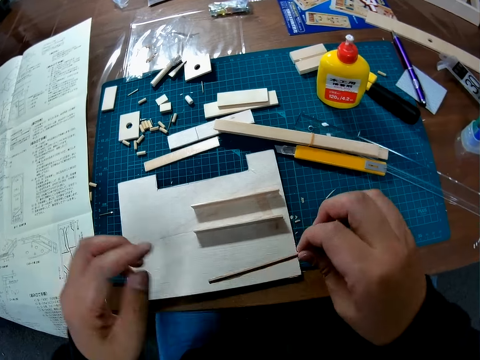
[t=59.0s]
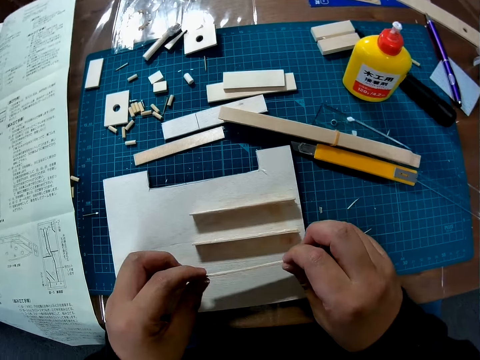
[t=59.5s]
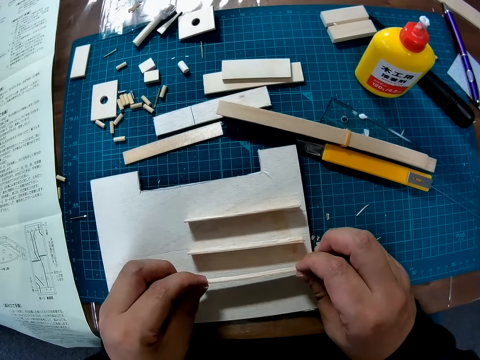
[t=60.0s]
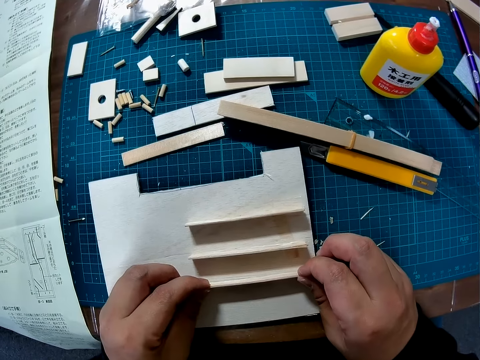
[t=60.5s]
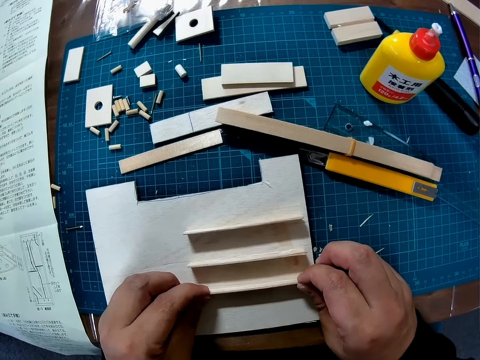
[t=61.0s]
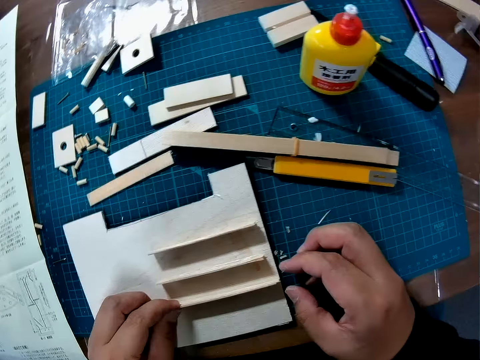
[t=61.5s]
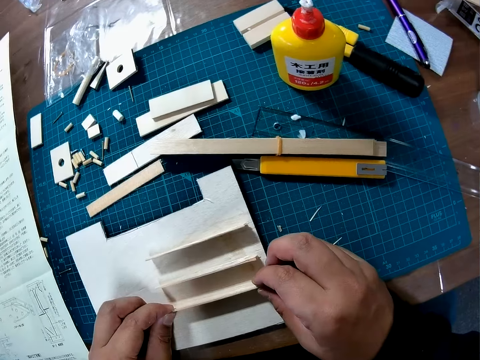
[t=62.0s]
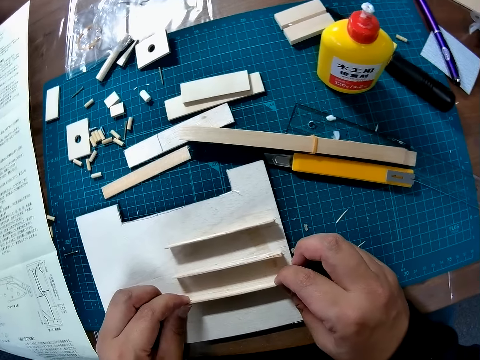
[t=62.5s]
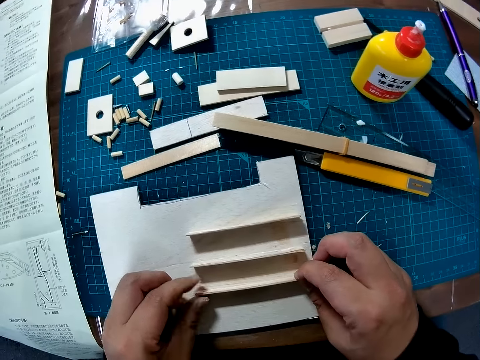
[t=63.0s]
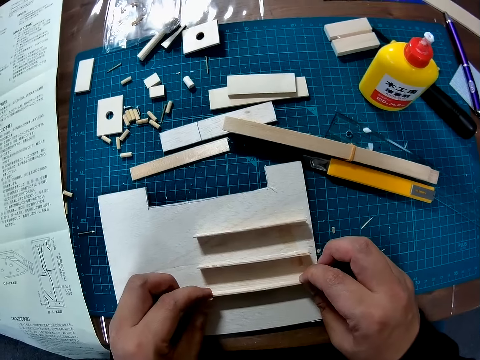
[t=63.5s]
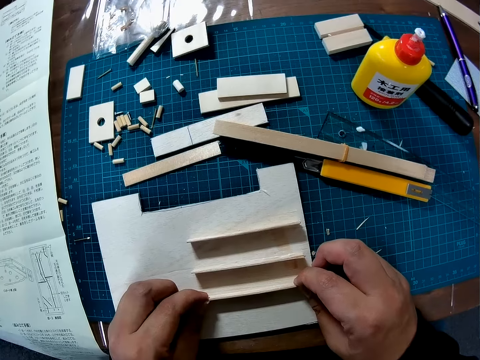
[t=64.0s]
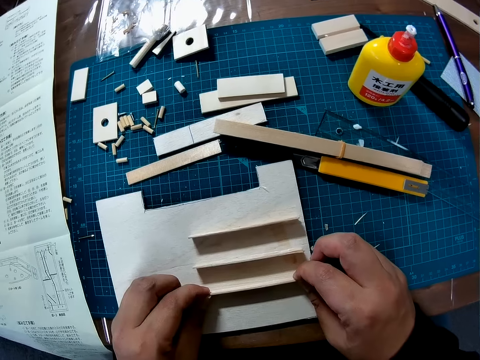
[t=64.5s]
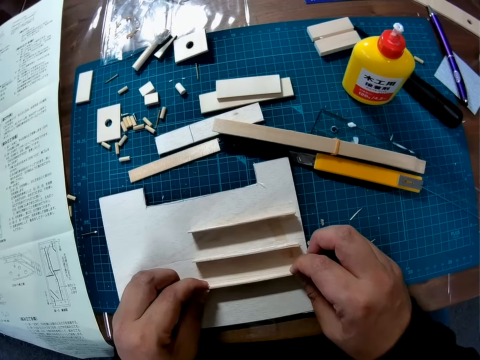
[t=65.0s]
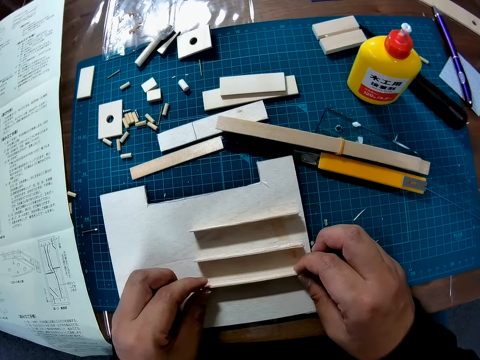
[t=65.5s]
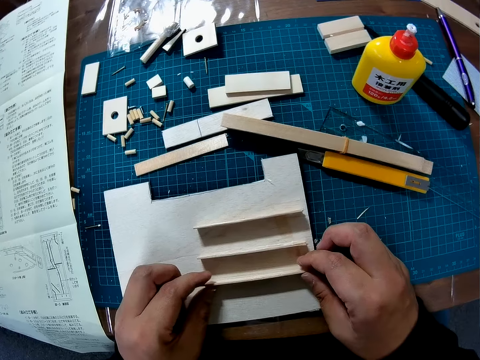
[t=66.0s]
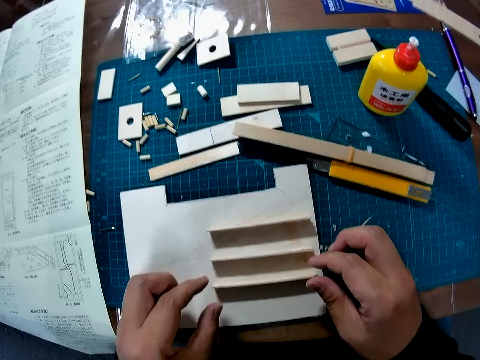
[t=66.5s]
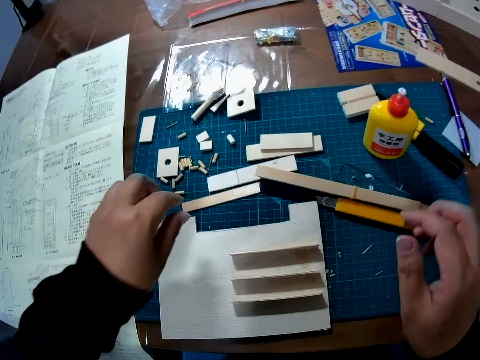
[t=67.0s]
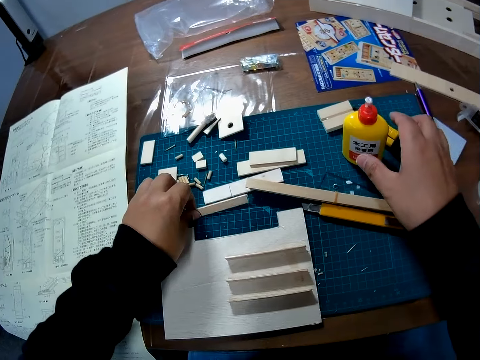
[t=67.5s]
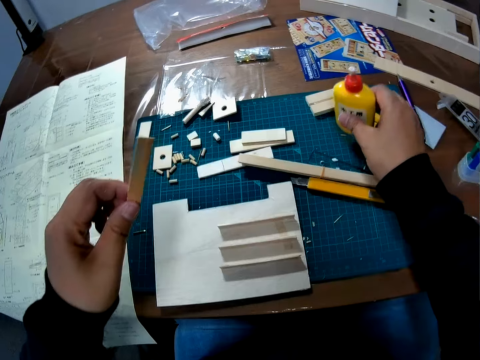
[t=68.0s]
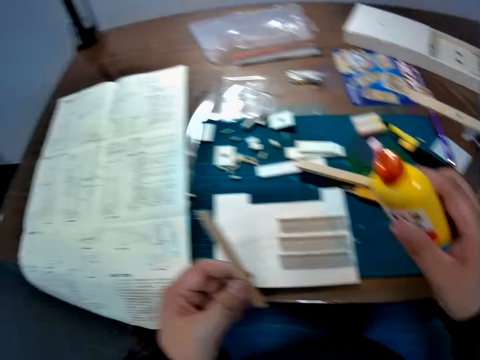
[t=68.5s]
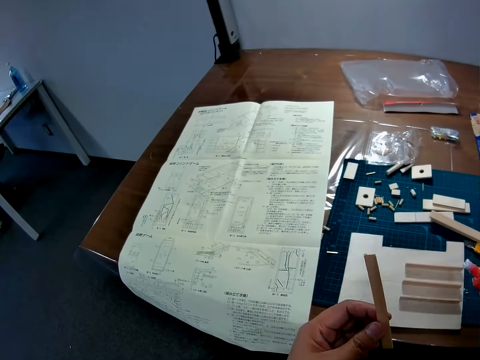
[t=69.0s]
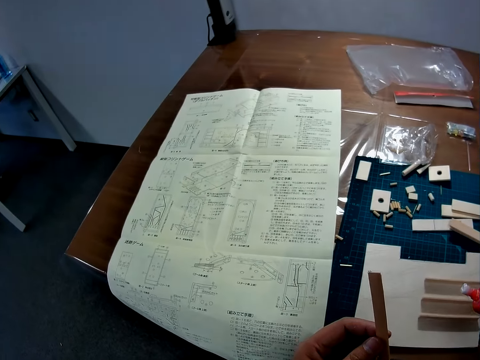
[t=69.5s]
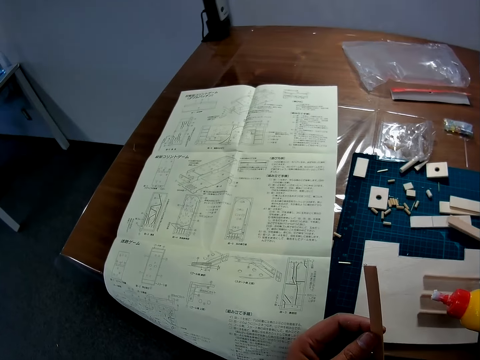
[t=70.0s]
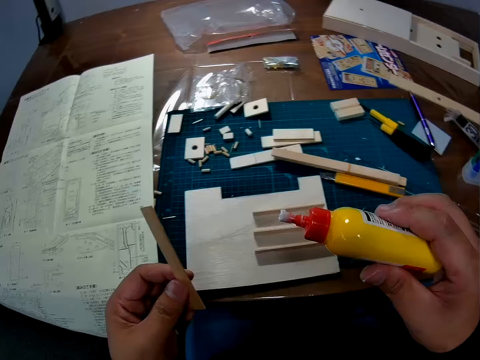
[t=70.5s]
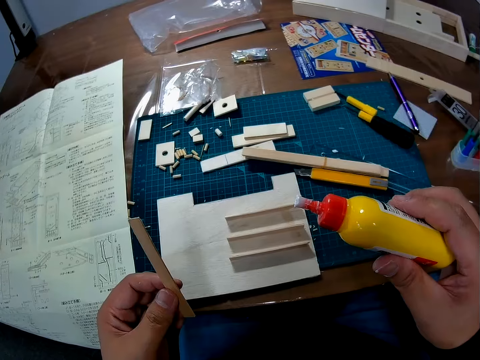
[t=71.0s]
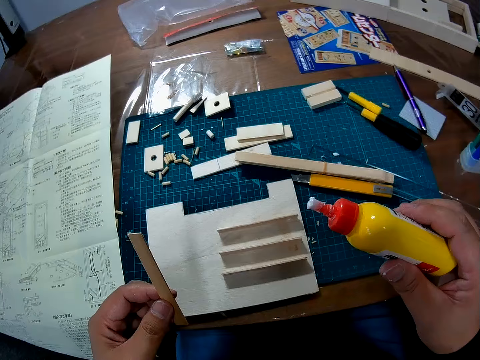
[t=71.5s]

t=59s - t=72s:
The camera wearer adjusts a piece of wood on a paperboard. They place the wood piece on the sheet. They pick up another piece of wood from a cutting mat. They pick up a super glue bottle from the cutting mat. They look at a piece of manual paper on a table.

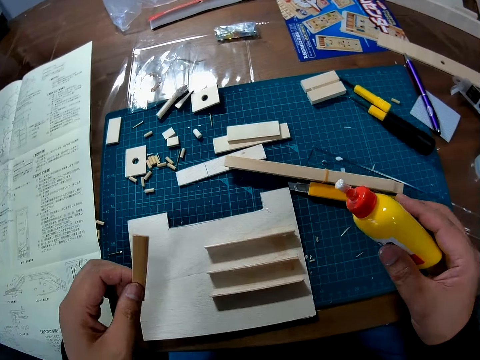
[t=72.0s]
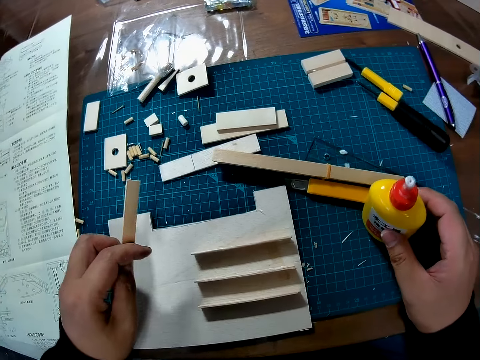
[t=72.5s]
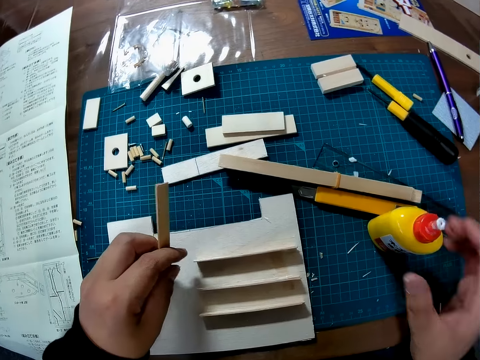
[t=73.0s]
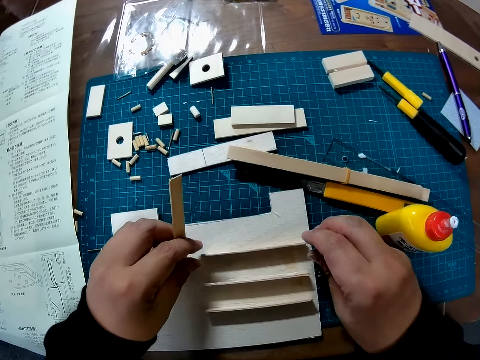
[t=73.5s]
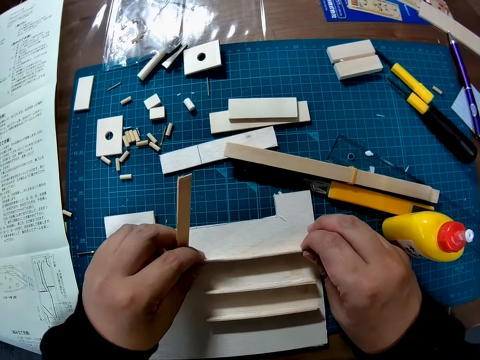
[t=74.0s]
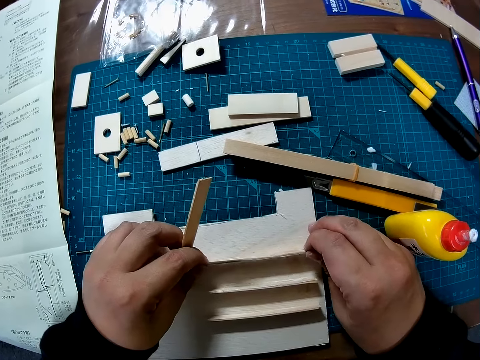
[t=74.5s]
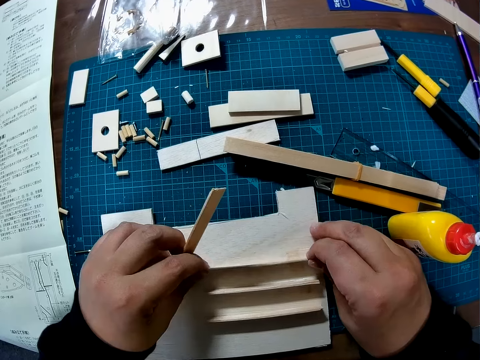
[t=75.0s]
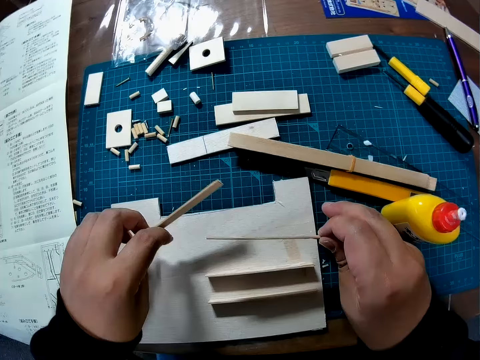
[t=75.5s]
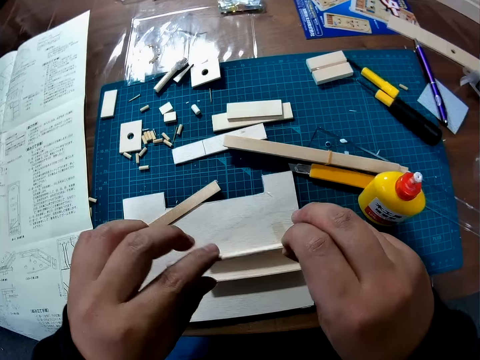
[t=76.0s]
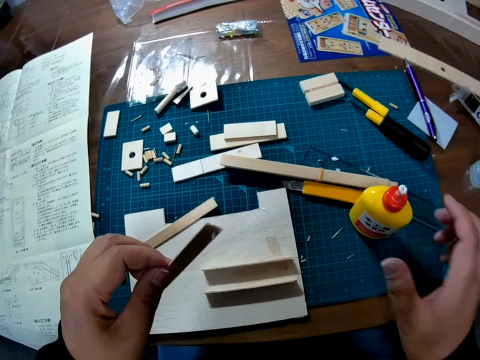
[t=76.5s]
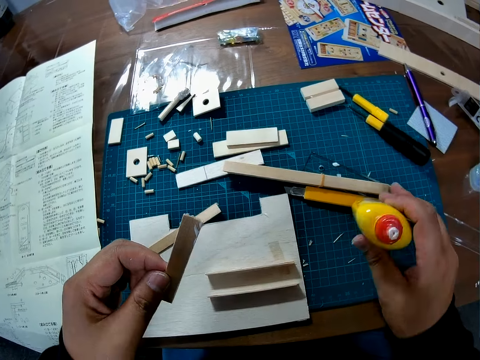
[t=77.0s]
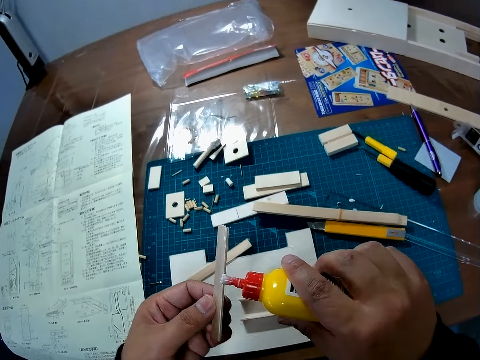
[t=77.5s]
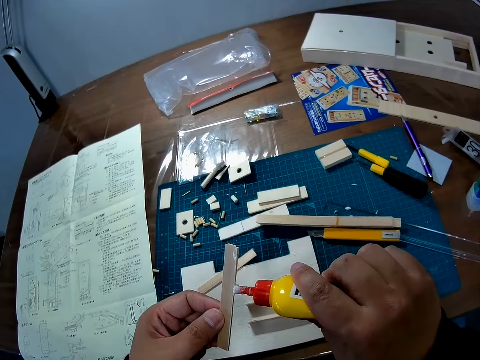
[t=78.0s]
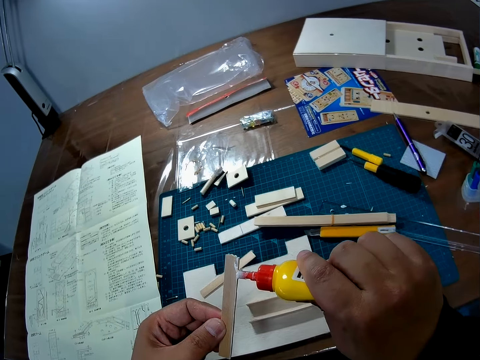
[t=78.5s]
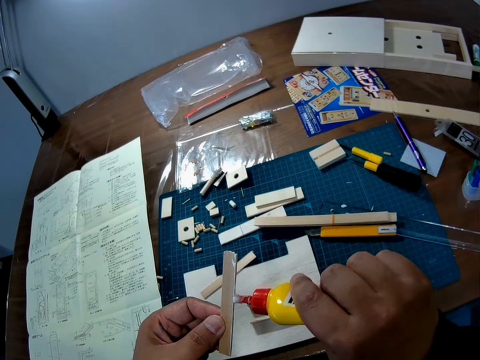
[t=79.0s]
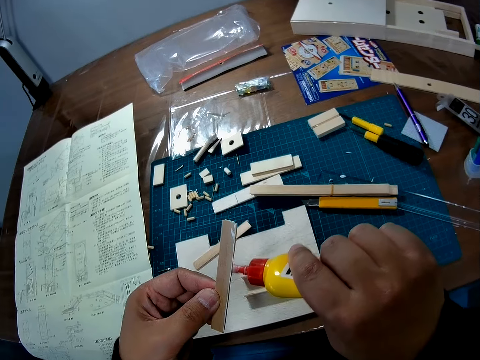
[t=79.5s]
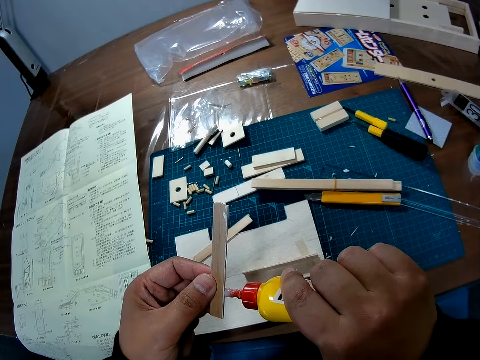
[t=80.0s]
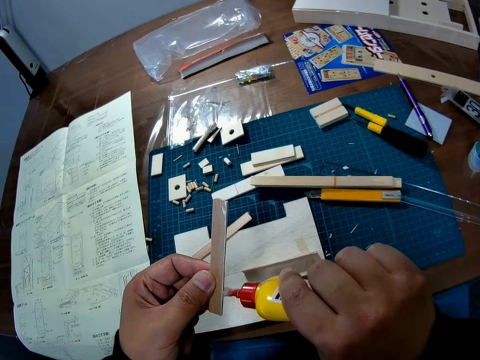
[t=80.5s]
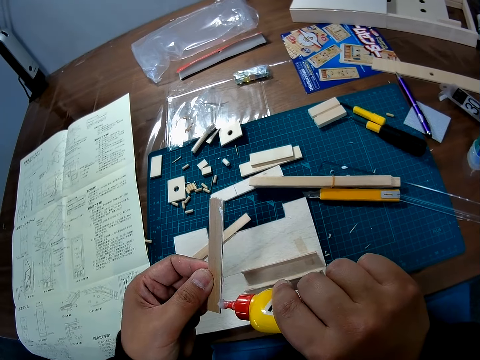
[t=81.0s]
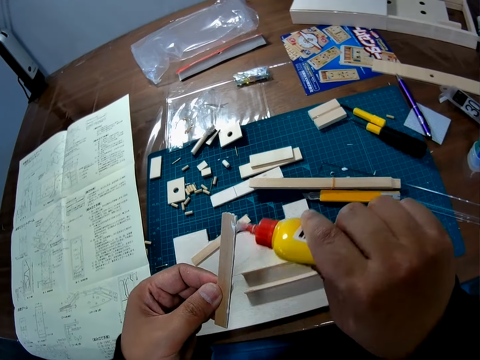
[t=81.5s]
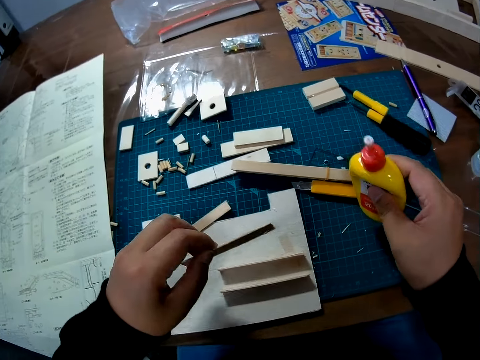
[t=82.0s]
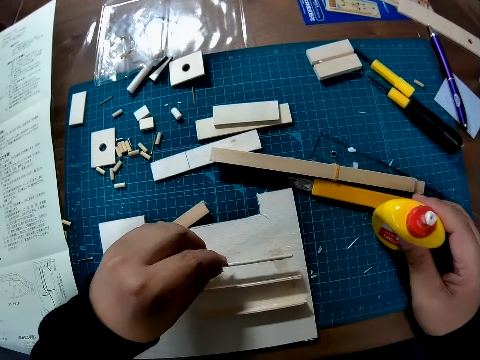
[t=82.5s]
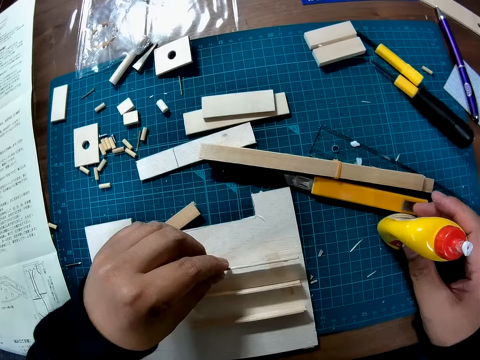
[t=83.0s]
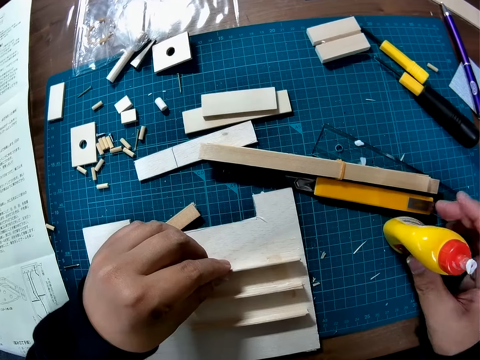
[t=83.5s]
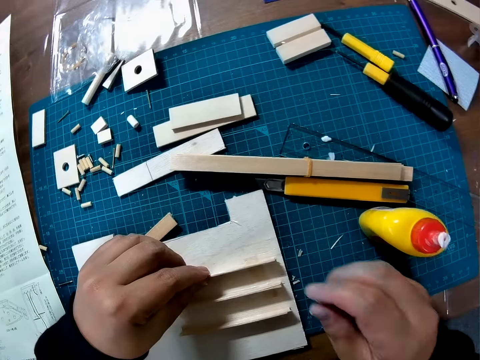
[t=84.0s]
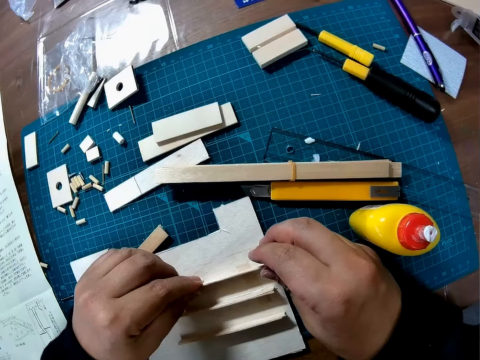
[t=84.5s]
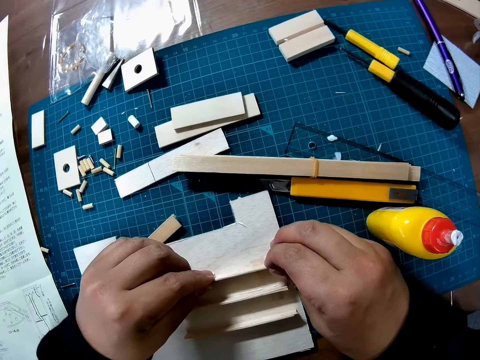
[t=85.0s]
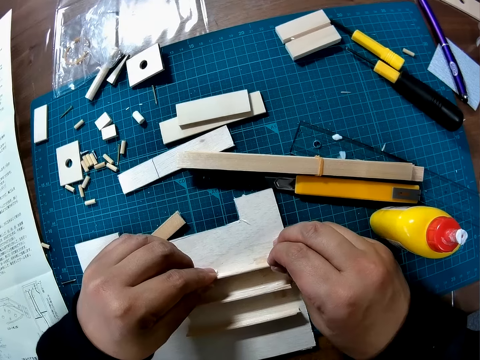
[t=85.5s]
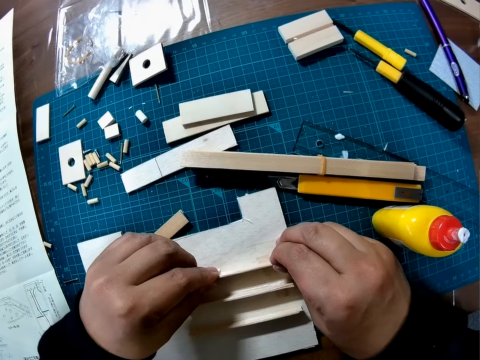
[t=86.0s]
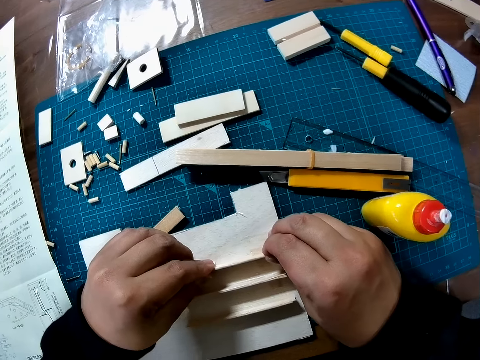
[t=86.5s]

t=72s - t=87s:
The camera wearer puts down a super glue bottle on a cutting mat. He adjusts the first wood piece on the sheet or paperboard. He takes the wood piece from the sheet. He drops the other wood piece on the table. He picks up the super glue bottle from the cutting mat. He glues the piece of wood in his hand with super glue. He puts down the super glue bottle on the cutting mat. He adjusts the piece of wood on the paperboard. He places the wood piece on the sheet.
